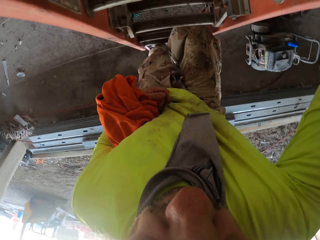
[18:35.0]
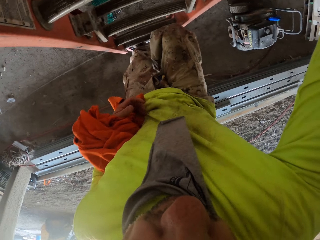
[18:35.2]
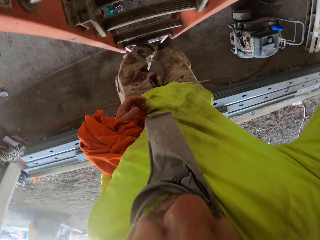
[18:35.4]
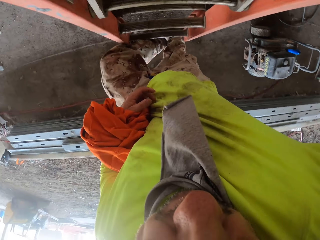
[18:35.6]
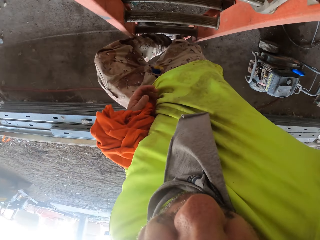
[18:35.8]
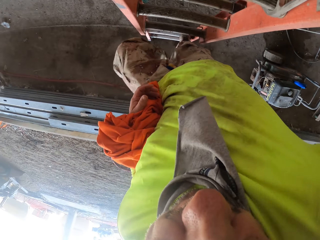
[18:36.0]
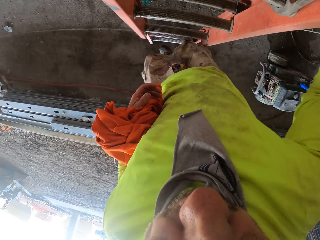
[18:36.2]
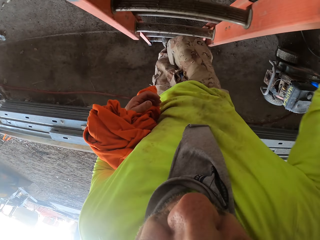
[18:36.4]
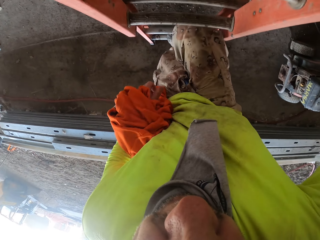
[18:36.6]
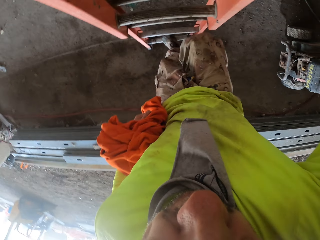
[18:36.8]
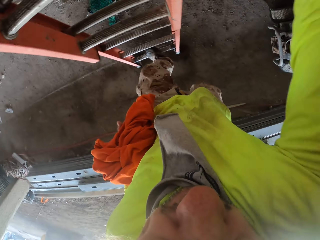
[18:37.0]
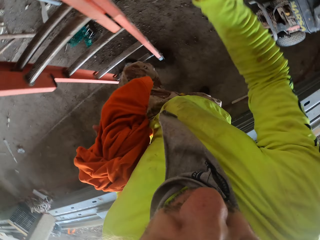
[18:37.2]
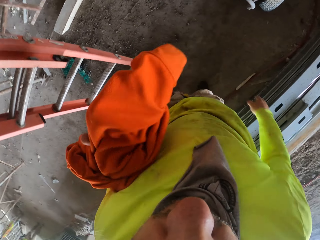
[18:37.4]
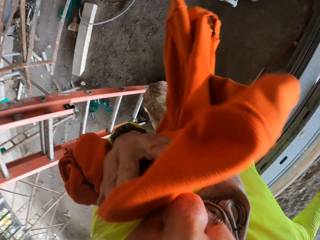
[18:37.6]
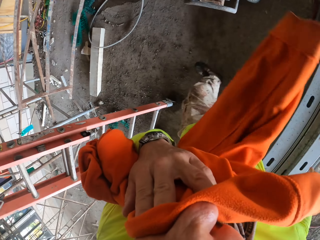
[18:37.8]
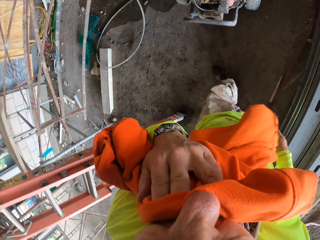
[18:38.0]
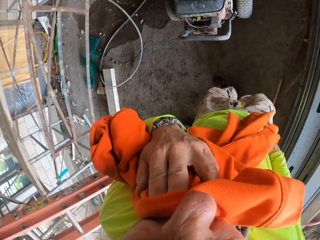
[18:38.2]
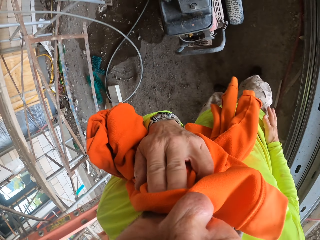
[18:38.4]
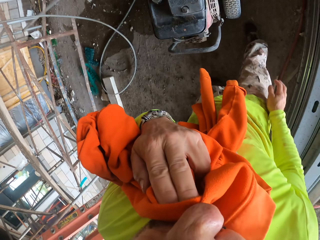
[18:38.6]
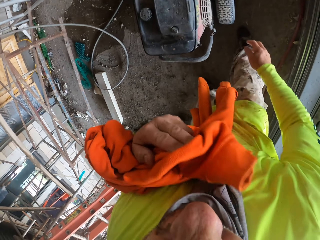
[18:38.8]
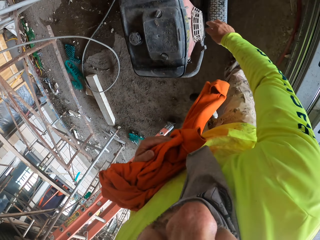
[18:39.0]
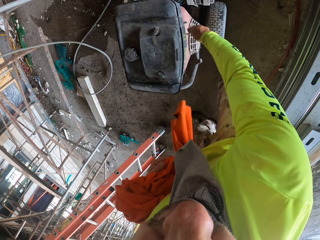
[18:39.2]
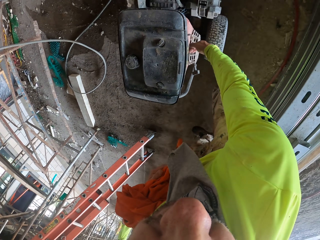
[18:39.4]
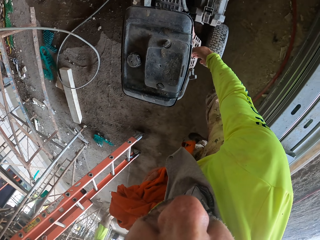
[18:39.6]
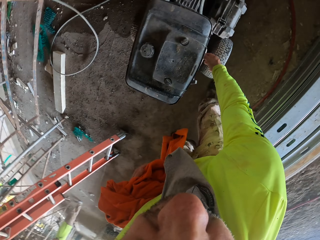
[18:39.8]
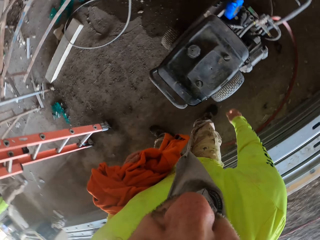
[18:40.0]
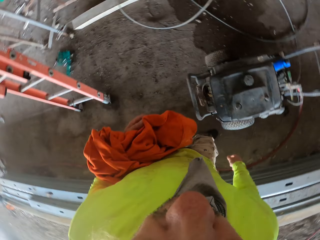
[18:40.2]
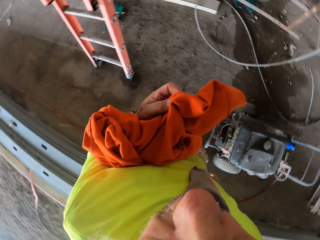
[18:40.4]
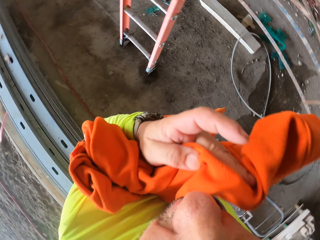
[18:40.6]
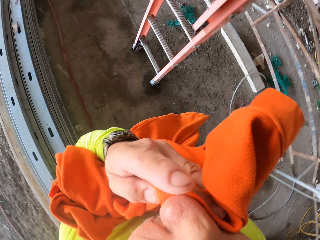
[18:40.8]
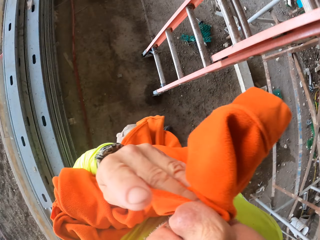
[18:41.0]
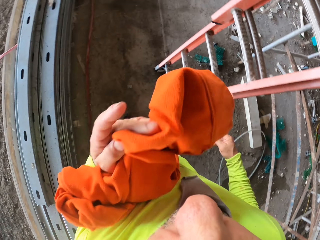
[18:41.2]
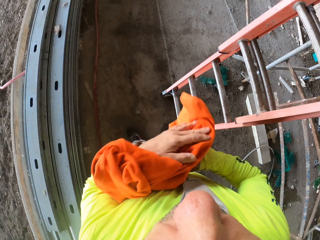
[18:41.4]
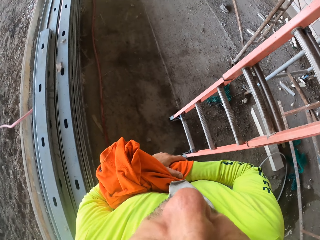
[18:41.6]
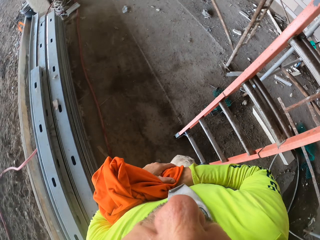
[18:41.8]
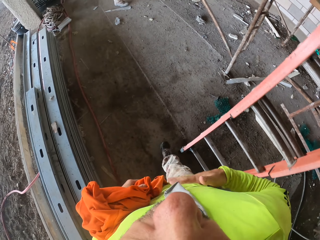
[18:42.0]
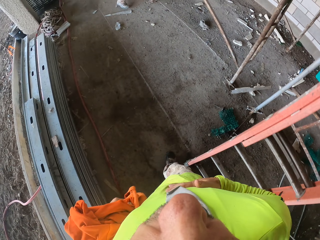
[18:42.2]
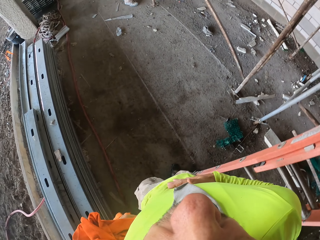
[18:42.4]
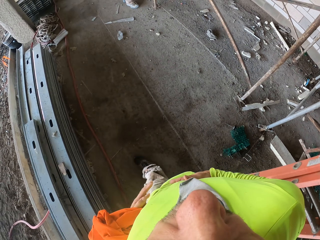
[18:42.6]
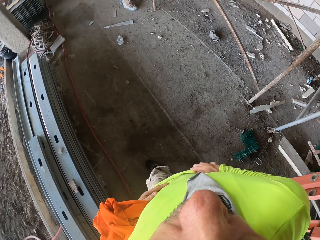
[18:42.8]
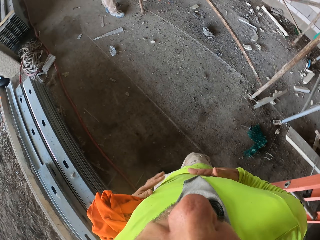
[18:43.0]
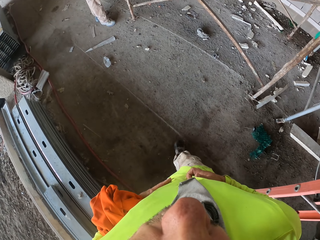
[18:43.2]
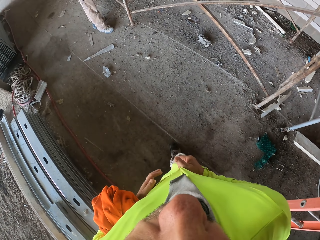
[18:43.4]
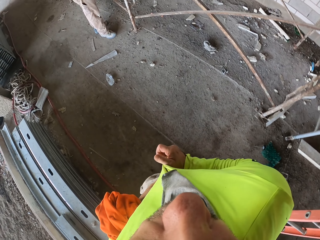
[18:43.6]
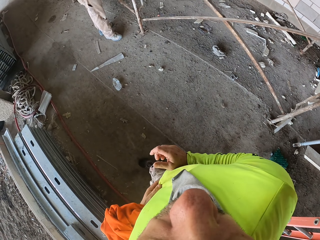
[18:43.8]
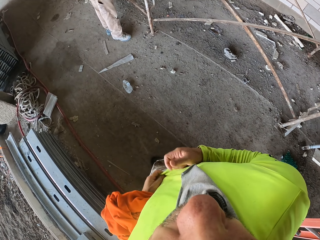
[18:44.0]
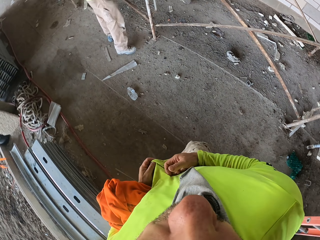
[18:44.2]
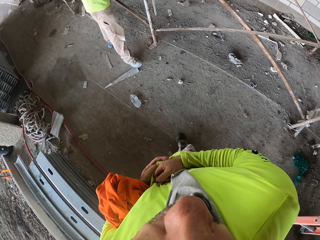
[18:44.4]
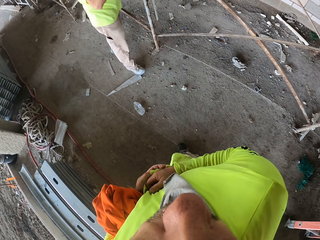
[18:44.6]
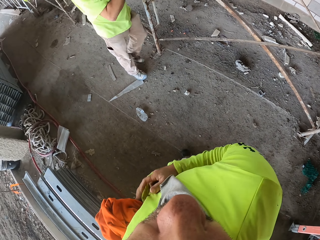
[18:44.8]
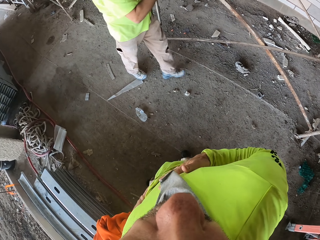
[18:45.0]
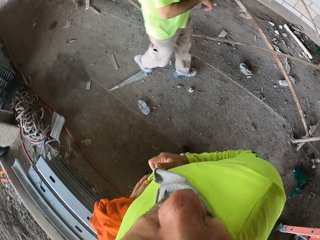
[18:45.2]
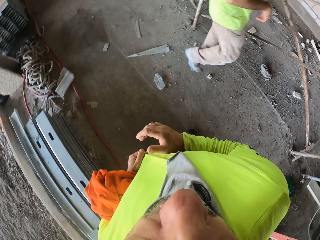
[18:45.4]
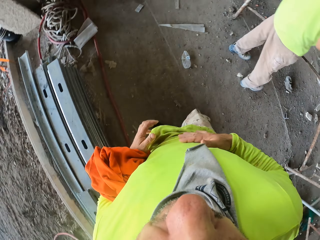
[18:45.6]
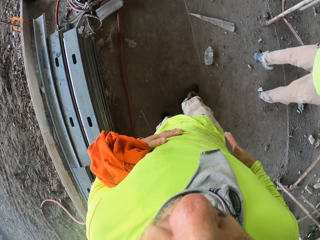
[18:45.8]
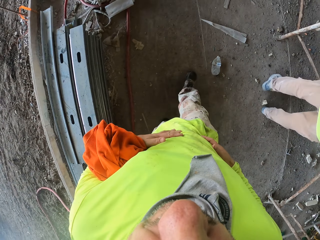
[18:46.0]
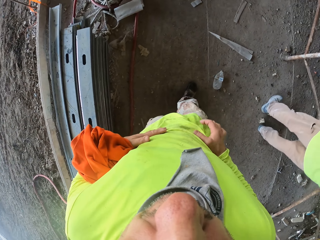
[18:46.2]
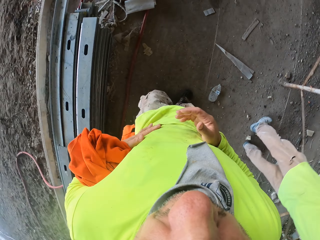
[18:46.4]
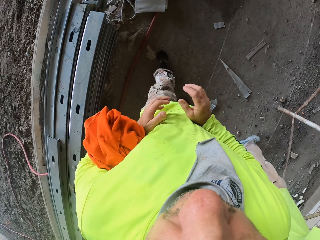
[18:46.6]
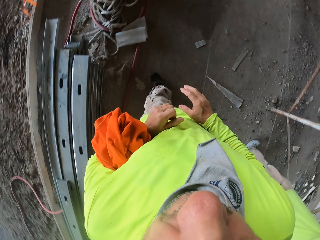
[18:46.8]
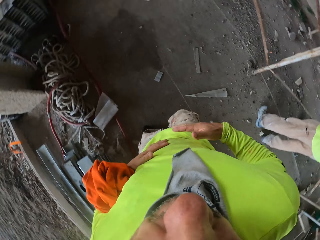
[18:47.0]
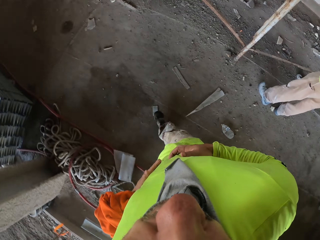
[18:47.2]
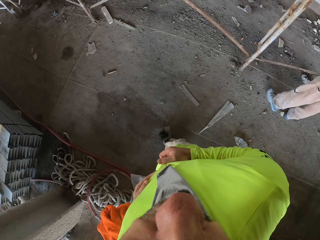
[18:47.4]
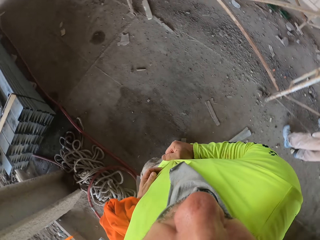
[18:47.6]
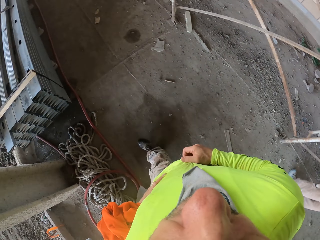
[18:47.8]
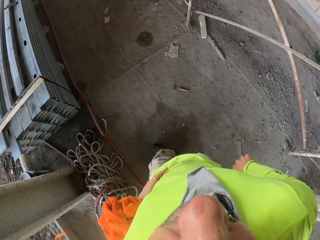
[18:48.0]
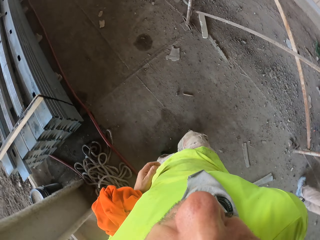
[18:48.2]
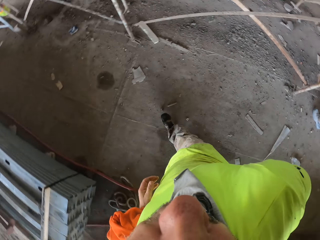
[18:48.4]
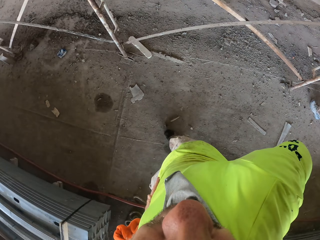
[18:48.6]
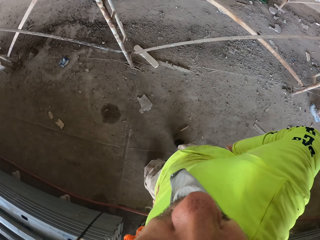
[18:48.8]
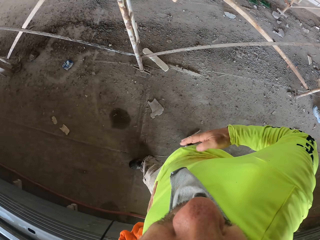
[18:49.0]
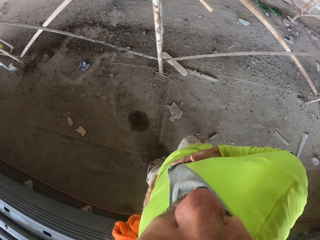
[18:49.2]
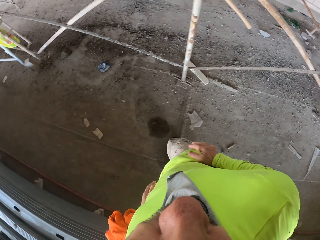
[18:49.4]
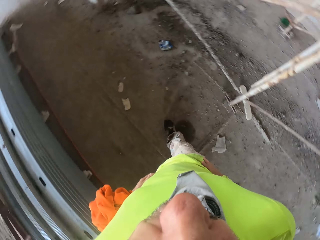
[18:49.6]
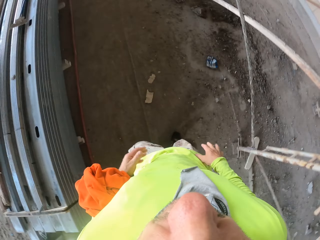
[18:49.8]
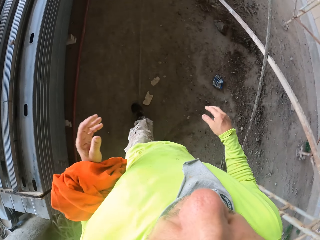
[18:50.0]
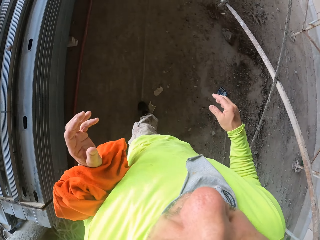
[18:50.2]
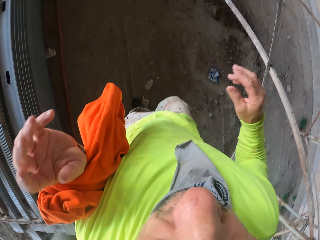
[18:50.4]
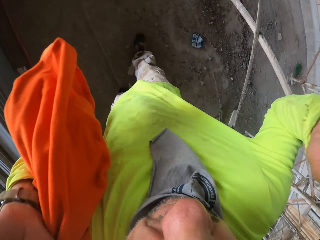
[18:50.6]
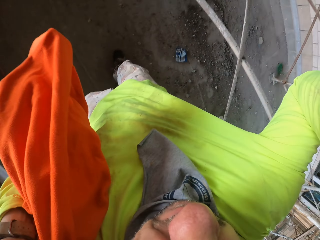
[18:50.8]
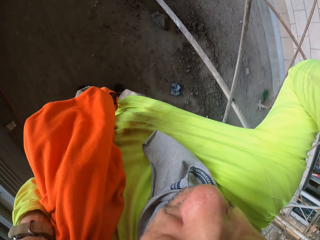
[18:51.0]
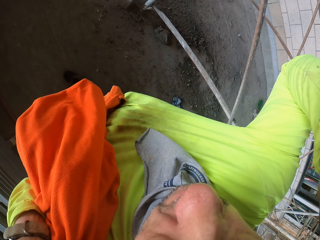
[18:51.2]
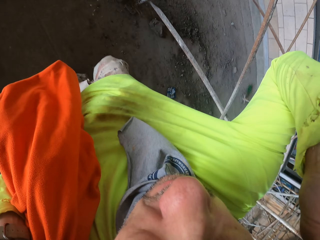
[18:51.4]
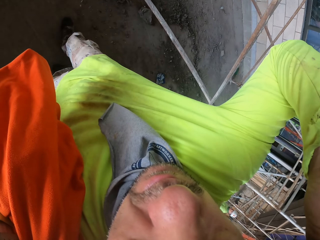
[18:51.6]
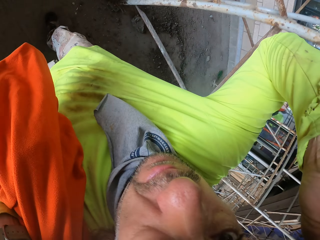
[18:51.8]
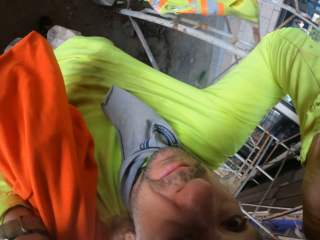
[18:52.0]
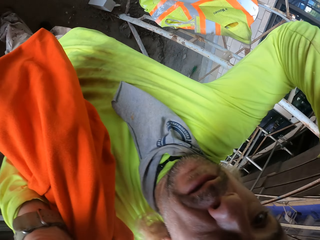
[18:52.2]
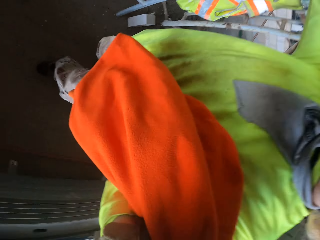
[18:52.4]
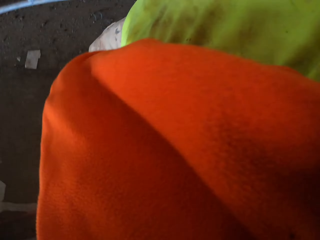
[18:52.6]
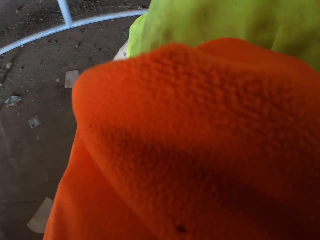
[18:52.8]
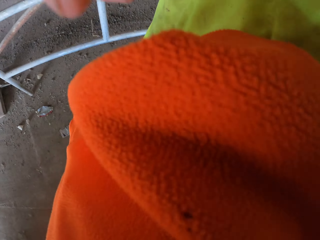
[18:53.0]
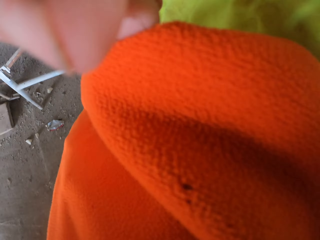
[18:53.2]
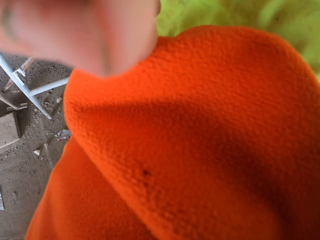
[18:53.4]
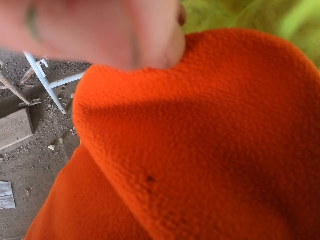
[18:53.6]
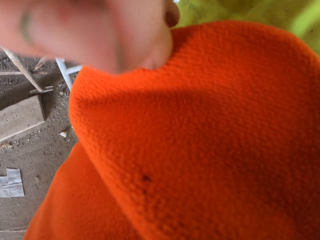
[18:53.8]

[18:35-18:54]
The camera wearer adjusts the generator. He wipes his nose. He walks around the workshop. He presses something. He cleans his face with the cloth. He rubs his hands on his T-shirt. He walks around the workshop. A man walks around the workshop. The camera wearer wipes his hands on his cloth. He walks around the workshop. He wipes his hands on his cloth. He adjusts the camera. He holds the camera.
